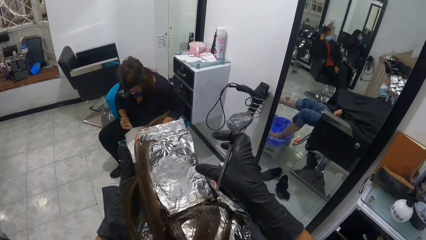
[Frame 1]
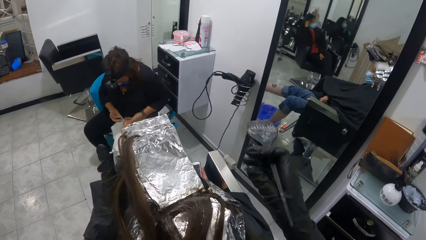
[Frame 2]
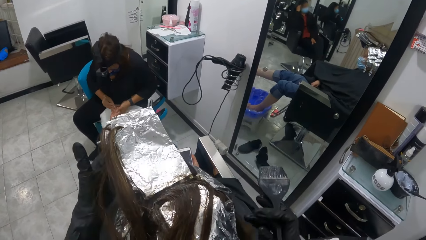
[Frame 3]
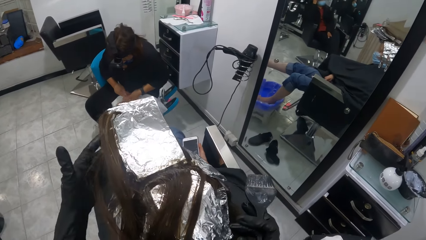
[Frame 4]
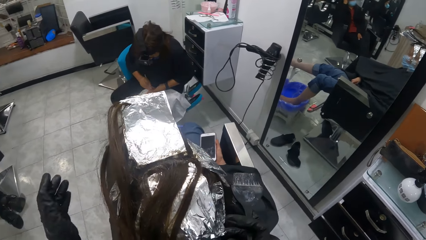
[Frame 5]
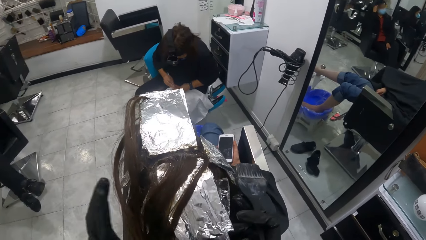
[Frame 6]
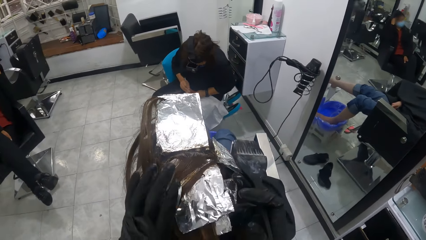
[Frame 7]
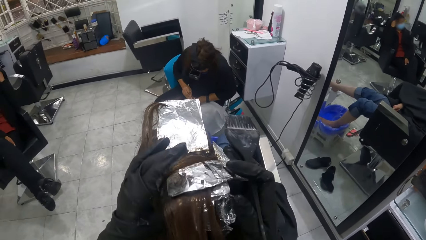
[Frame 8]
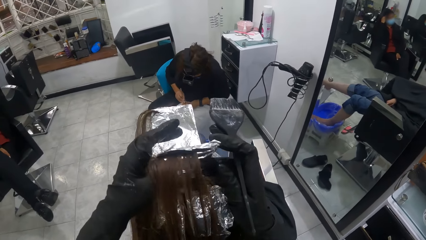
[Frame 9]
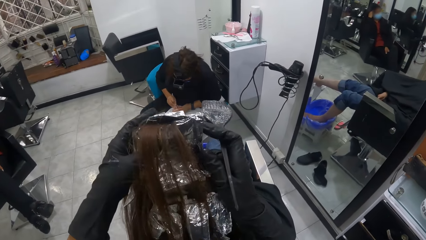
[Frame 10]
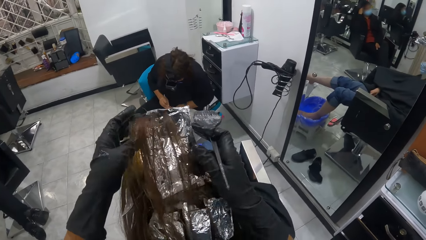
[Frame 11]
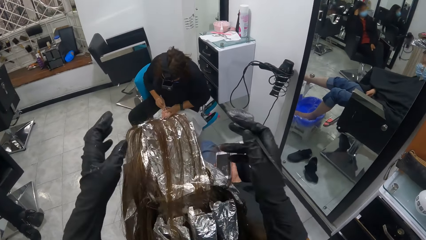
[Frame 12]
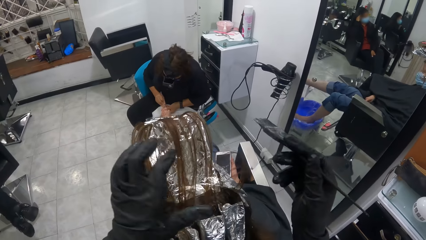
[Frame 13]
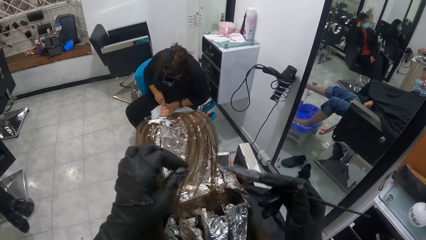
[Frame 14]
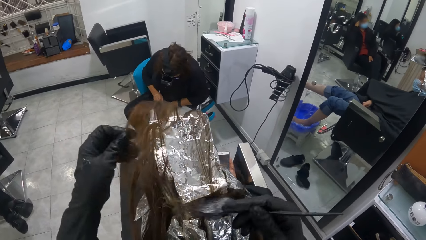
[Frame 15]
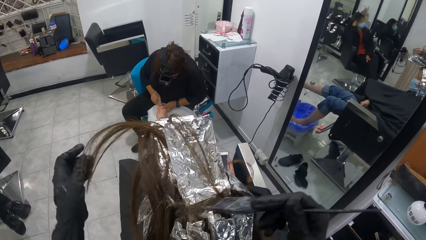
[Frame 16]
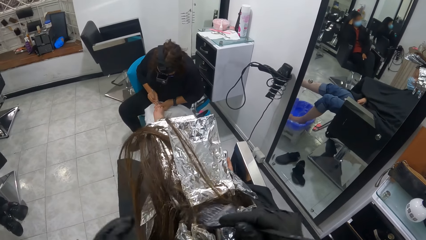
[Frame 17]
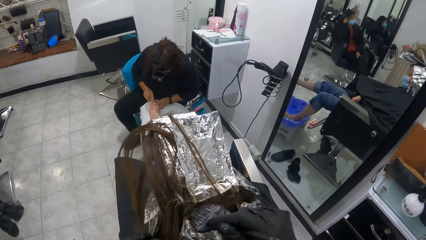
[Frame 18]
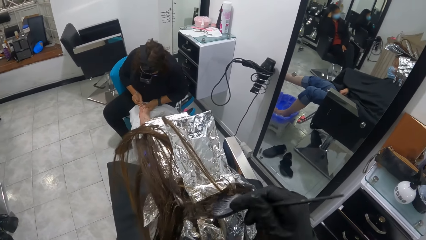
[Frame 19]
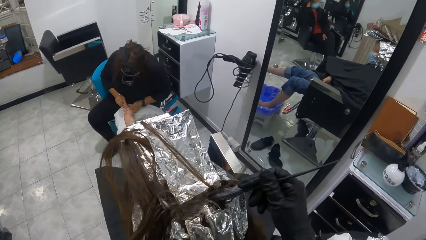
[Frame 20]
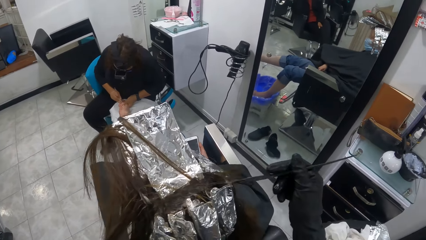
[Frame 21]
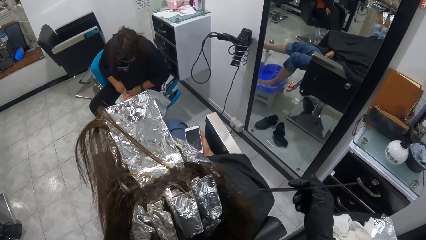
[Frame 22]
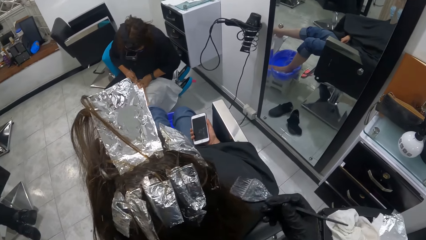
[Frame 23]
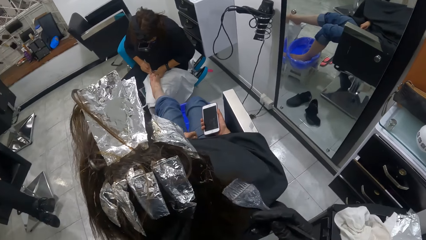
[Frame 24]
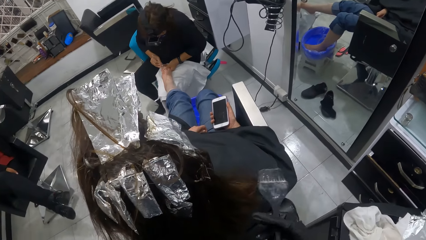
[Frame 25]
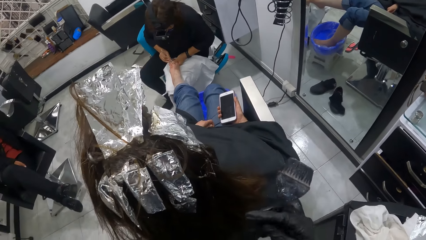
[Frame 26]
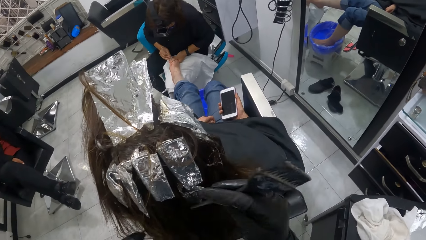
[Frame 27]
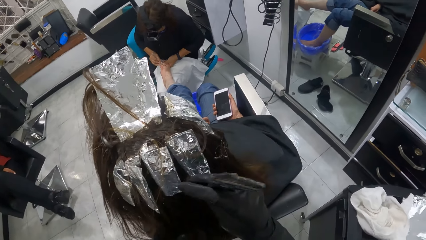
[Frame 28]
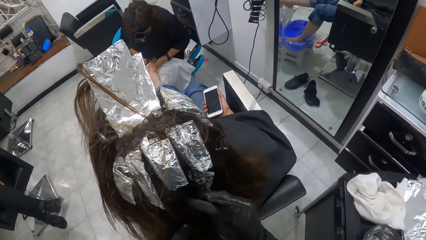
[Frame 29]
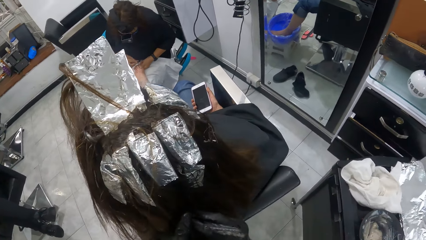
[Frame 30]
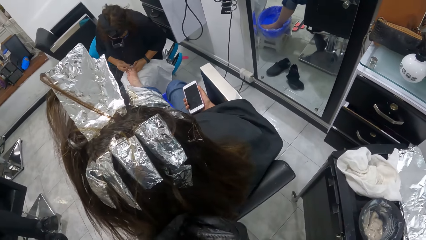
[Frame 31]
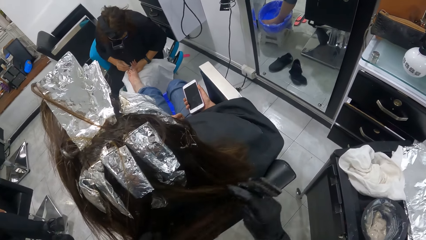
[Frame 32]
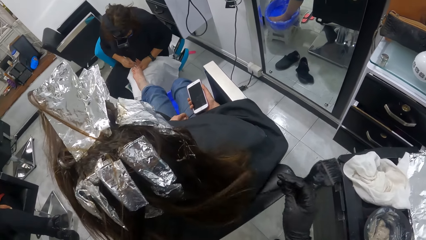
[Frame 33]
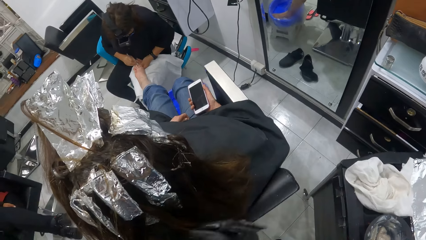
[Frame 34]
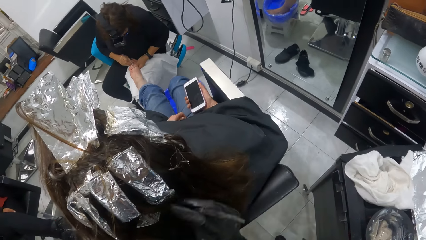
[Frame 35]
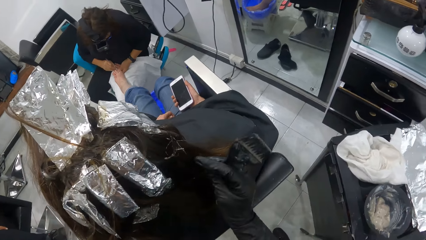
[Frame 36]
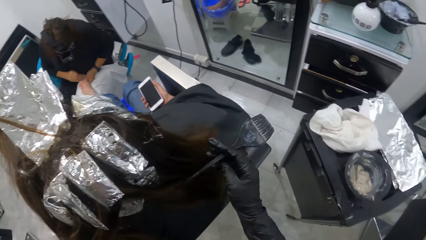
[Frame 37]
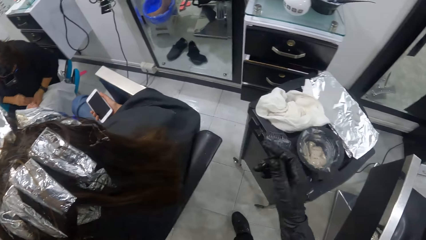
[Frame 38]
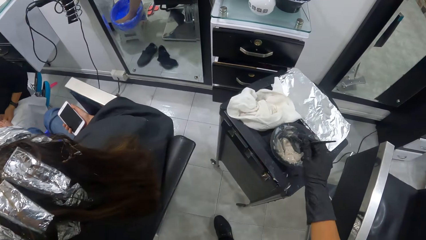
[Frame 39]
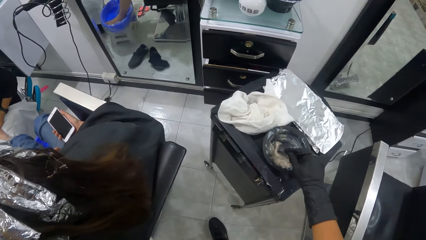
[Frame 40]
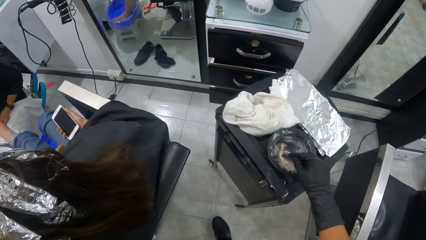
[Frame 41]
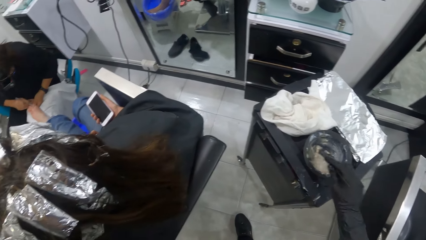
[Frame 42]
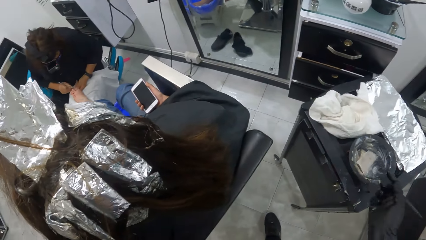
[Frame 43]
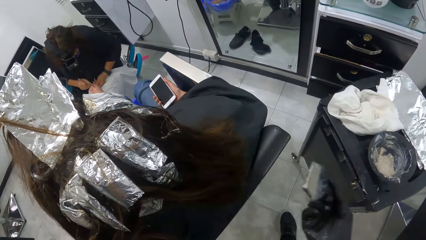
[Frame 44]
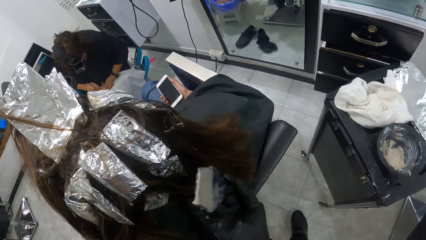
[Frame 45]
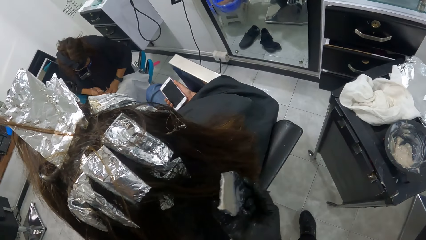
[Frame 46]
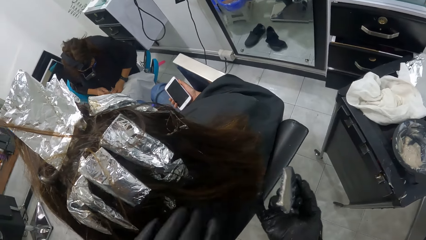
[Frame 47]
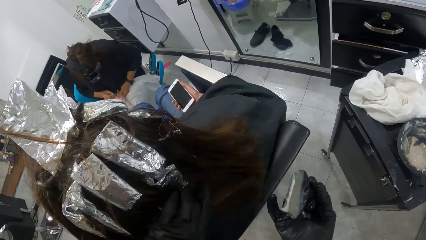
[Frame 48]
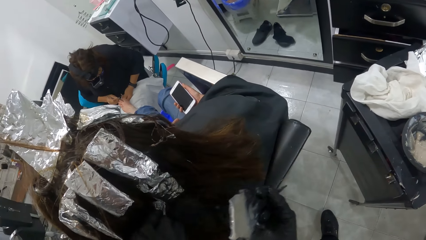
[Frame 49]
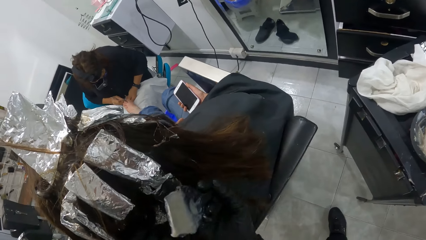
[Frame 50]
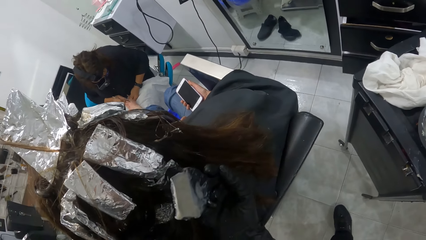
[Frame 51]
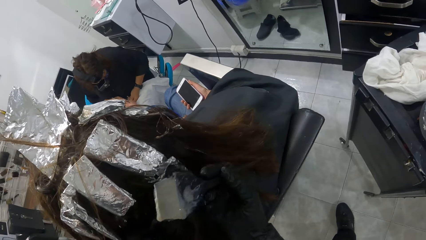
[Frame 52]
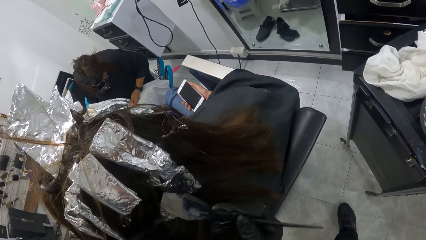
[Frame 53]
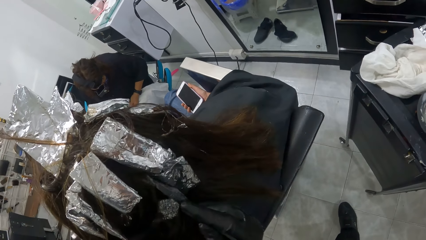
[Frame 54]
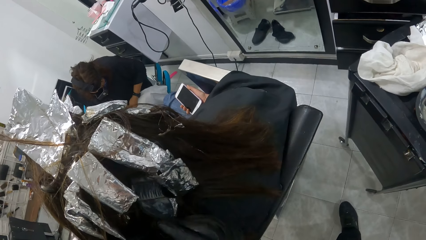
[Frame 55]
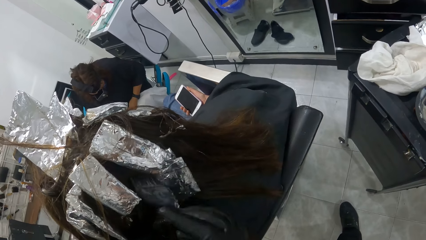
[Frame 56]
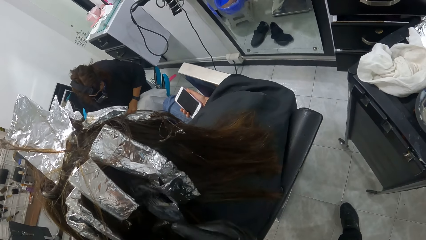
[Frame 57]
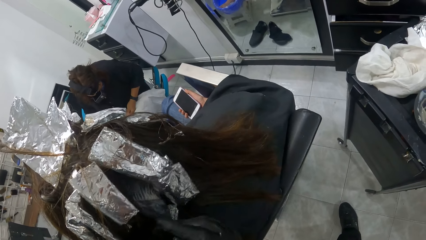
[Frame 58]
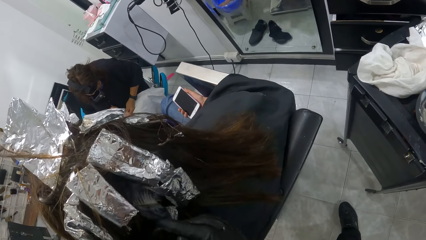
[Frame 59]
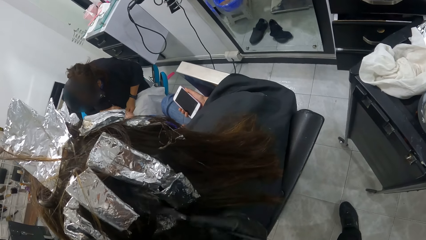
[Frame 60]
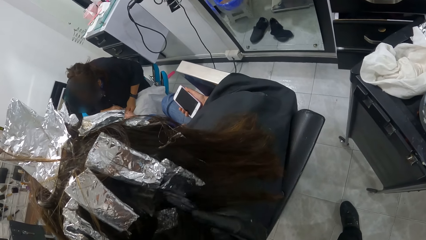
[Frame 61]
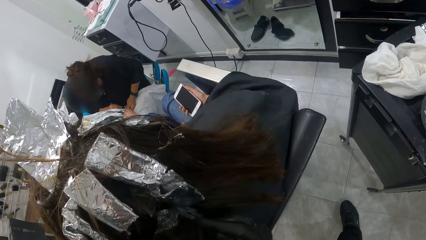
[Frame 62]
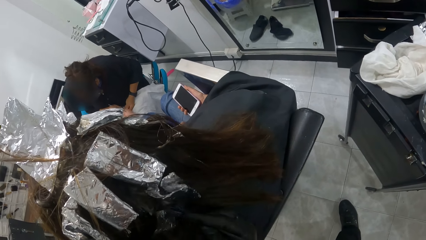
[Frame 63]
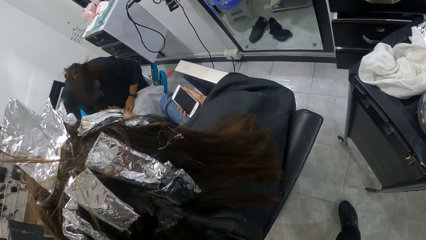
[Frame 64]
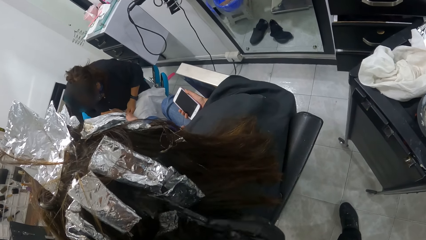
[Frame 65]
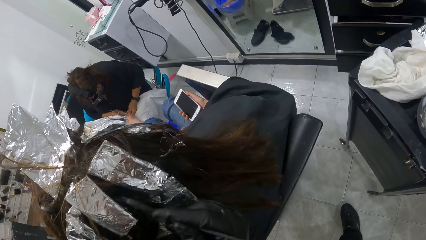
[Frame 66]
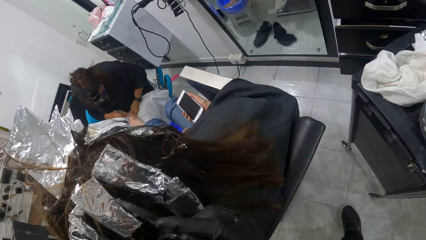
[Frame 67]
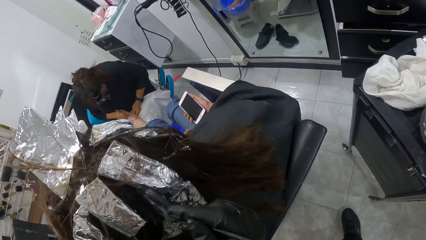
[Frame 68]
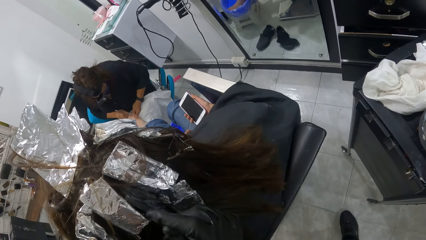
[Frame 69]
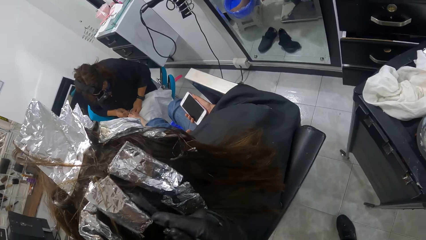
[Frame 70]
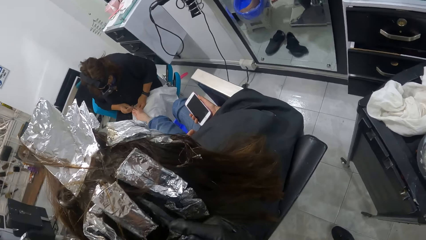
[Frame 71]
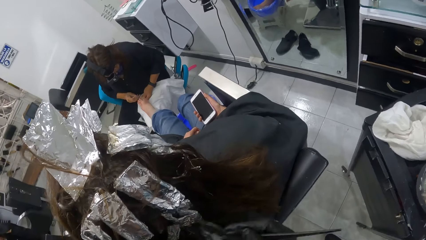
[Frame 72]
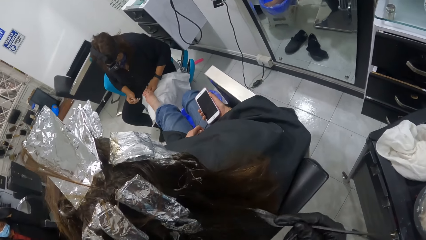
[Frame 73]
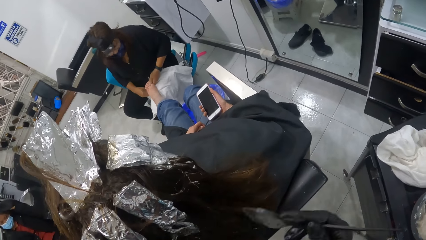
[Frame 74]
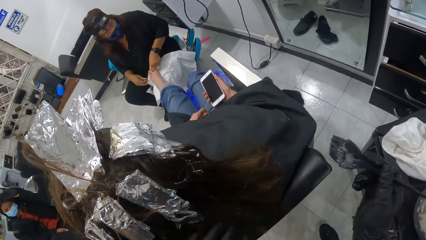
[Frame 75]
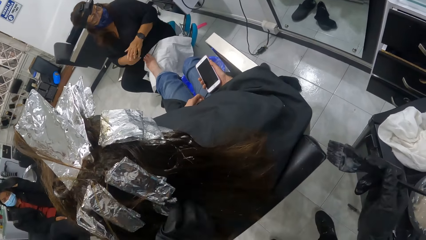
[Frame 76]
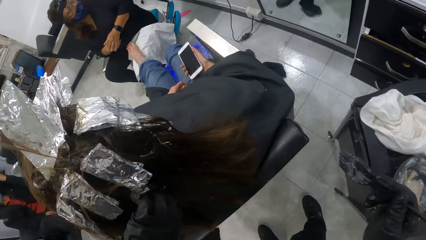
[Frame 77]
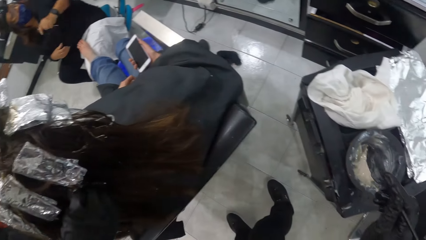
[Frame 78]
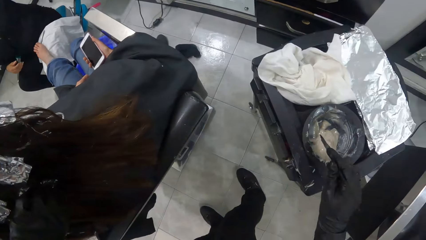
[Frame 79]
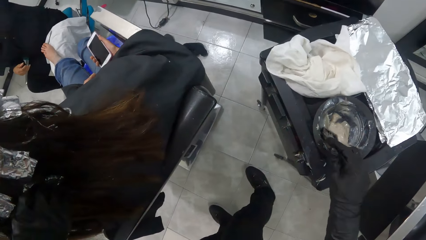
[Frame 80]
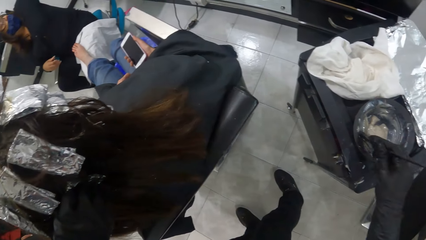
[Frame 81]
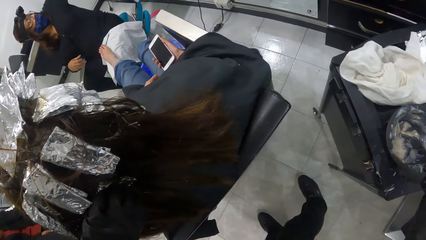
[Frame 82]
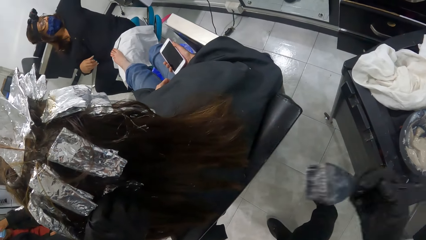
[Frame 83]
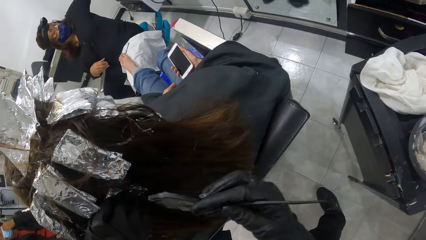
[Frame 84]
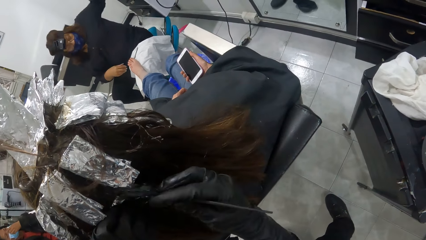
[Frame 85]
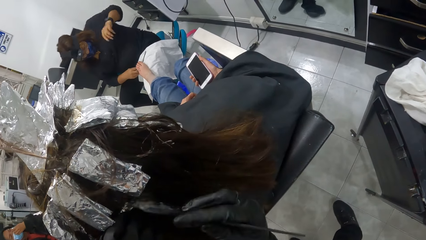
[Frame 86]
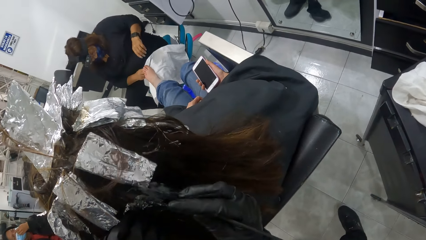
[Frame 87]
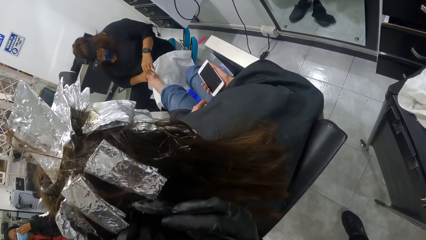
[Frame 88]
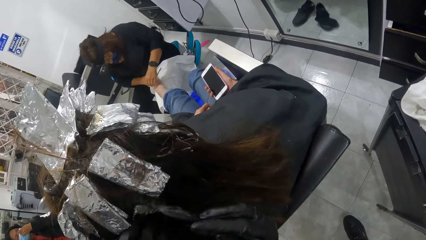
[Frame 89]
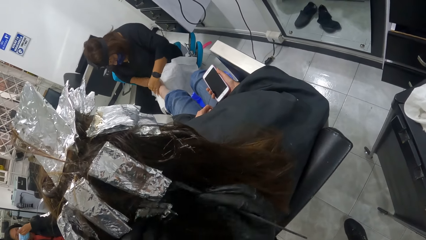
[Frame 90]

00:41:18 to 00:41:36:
The camera wearer pulls their hand off the foil paper. A woman cleans another woman's nails with a nail pusher. The camera wearer lifts the foil paper from the other woman's hair. They pull their hands off the foil paper. They hold the other woman's hair, push the hair aside. They apply relaxer on the other woman's hair with the brush in their right gloved hand. They pull the brush off the hair. They adjust the other woman's hair with the brush in their right hand. They scoop relaxer from the bowl with the brush in their right gloved hand. They apply relaxer on the other woman's hair with the brush in their right gloved hand. They hold the hair, lift the hair. They pull the brush off the hair. The first woman clears the nail pusher on the towel. She pulls her hand off the other woman's feet. The camera wearer scoops relaxer from the bowl with the brush in their right gloved hand. They remove the brush from the tin. They apply relaxer on the other woman's hair with the brush in their right gloved hand. The first woman examines the other woman's nails.
